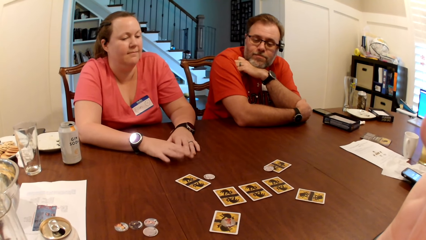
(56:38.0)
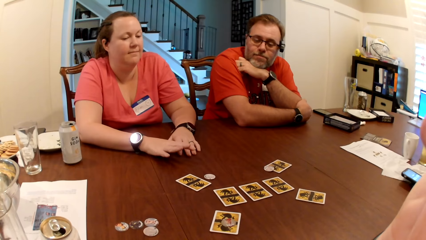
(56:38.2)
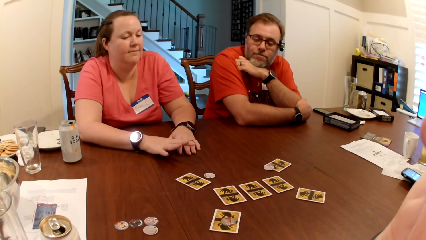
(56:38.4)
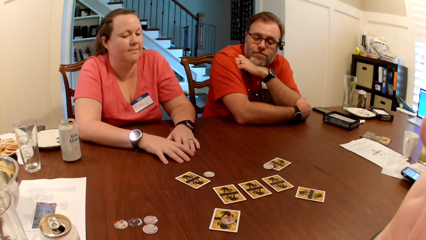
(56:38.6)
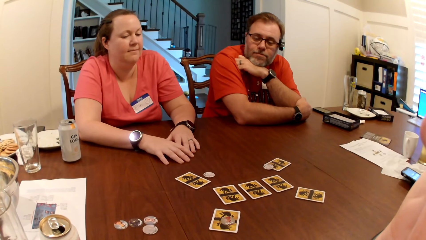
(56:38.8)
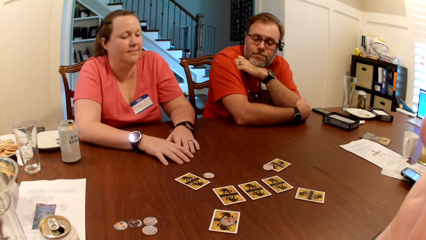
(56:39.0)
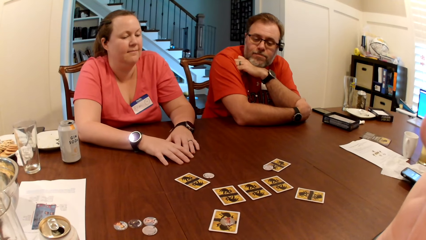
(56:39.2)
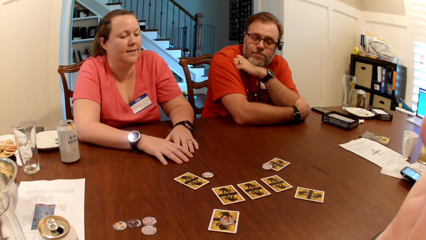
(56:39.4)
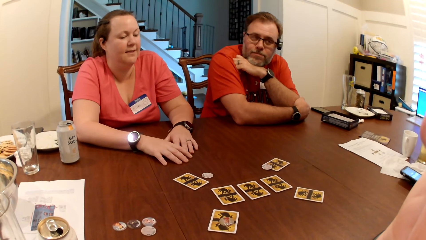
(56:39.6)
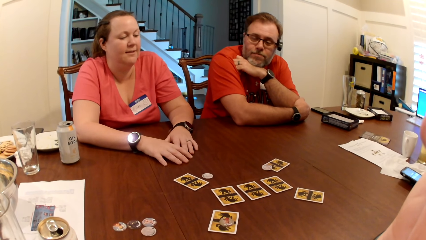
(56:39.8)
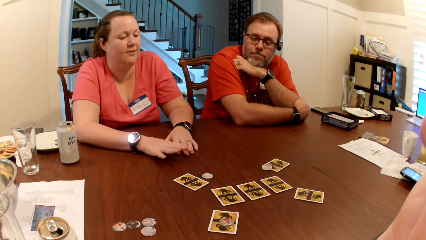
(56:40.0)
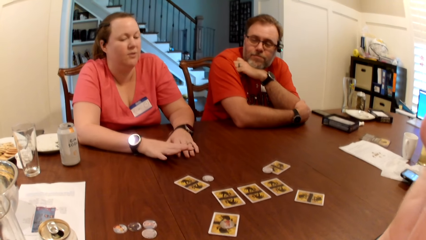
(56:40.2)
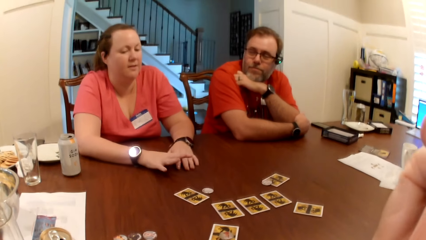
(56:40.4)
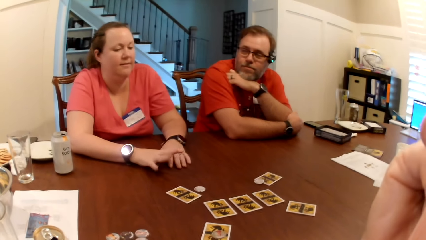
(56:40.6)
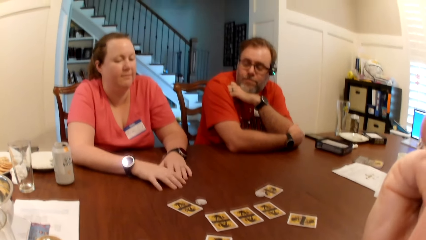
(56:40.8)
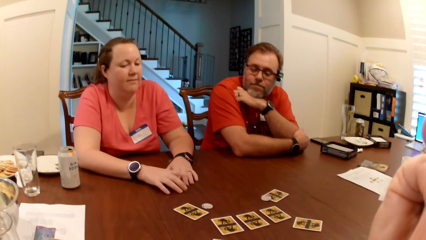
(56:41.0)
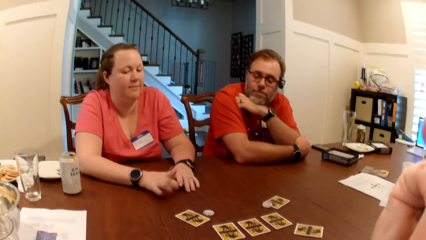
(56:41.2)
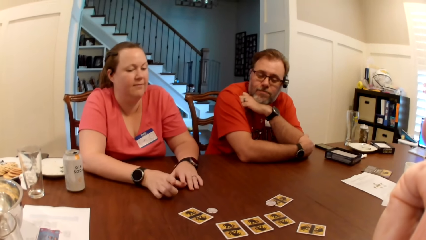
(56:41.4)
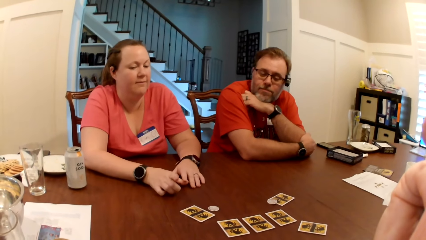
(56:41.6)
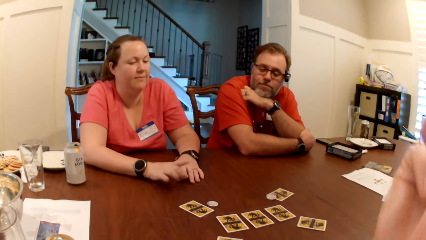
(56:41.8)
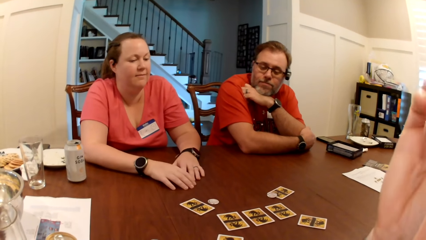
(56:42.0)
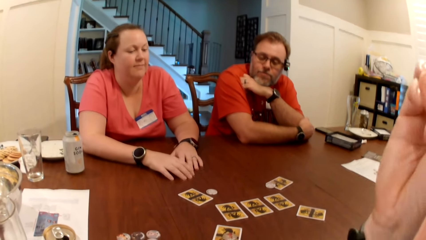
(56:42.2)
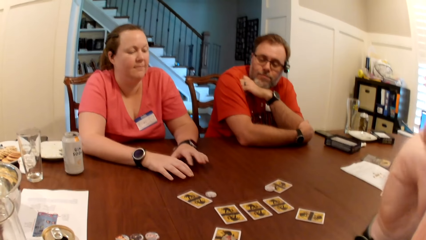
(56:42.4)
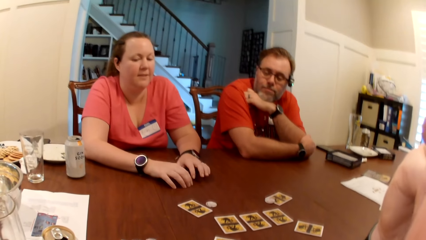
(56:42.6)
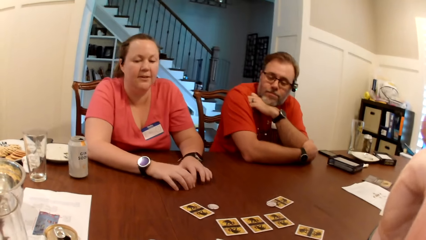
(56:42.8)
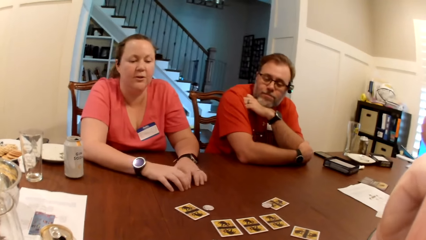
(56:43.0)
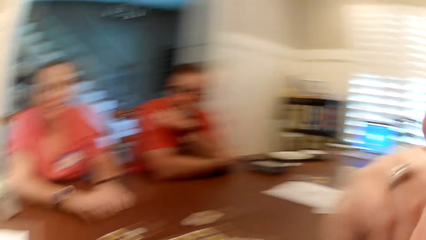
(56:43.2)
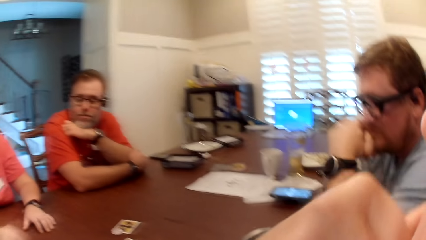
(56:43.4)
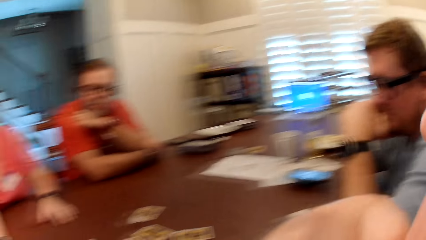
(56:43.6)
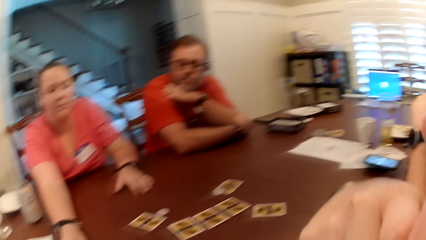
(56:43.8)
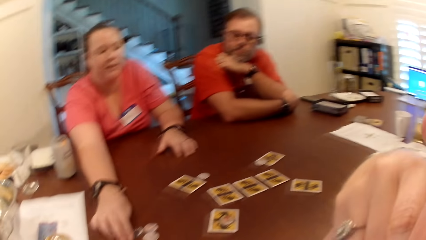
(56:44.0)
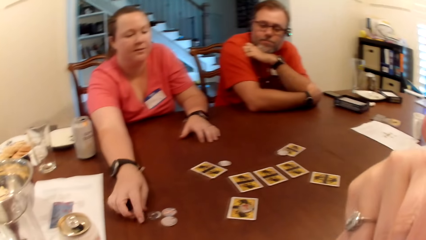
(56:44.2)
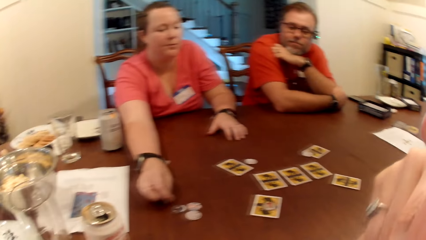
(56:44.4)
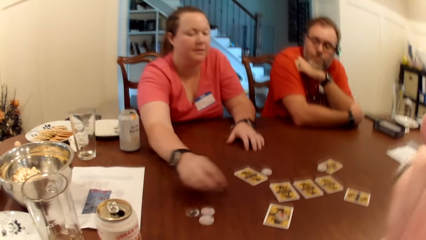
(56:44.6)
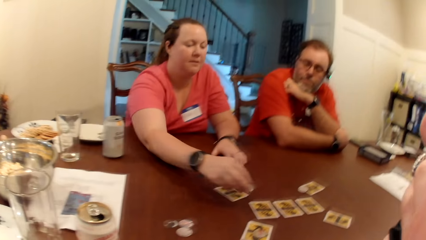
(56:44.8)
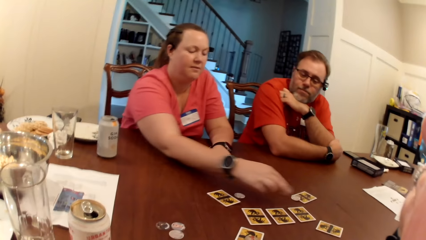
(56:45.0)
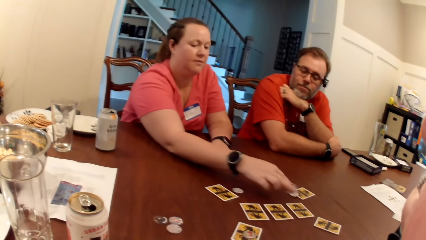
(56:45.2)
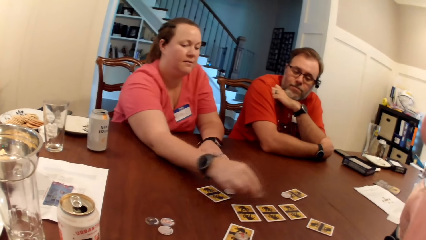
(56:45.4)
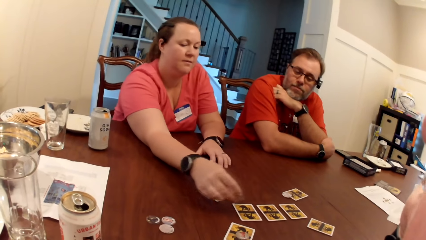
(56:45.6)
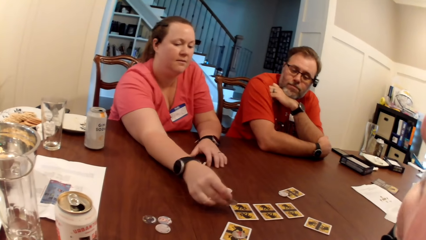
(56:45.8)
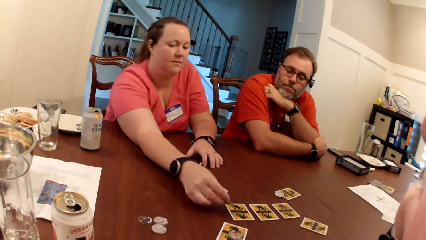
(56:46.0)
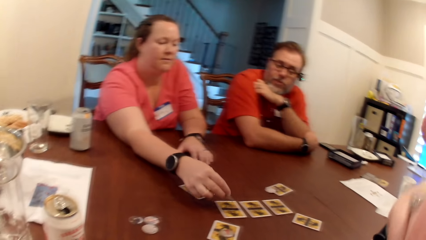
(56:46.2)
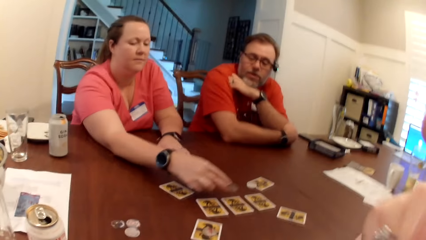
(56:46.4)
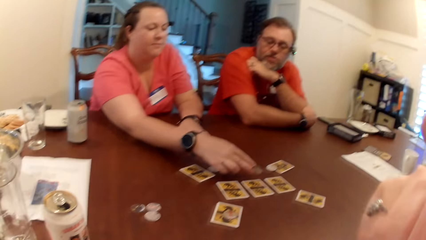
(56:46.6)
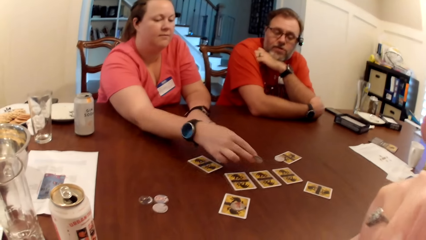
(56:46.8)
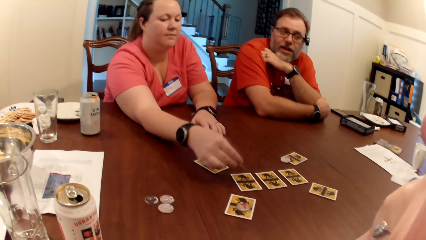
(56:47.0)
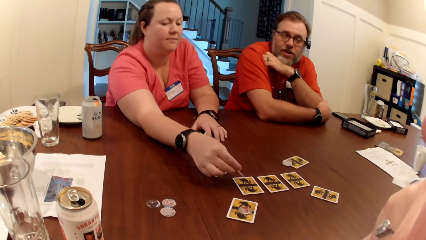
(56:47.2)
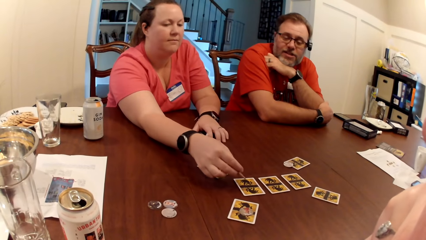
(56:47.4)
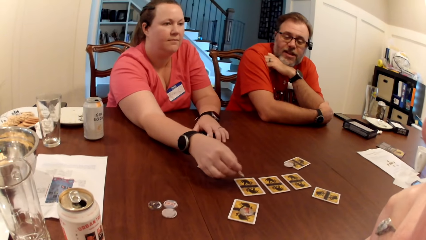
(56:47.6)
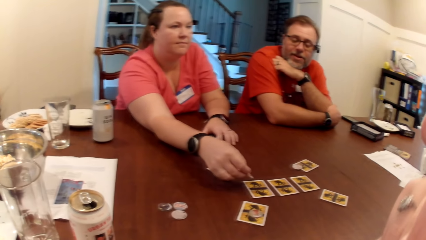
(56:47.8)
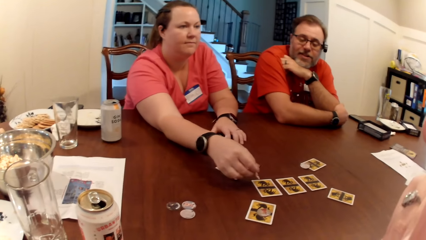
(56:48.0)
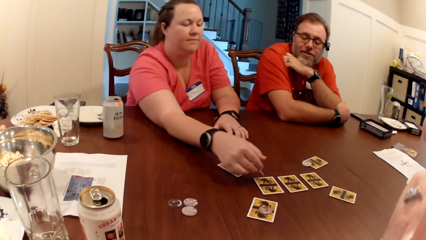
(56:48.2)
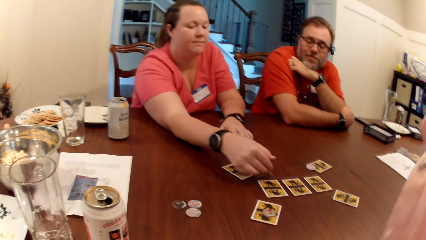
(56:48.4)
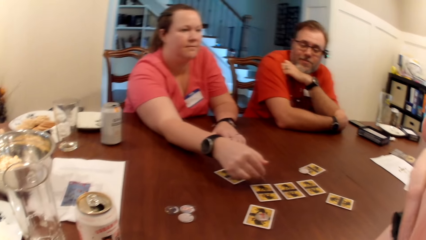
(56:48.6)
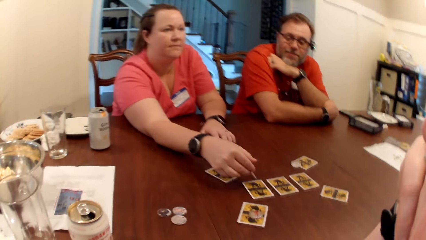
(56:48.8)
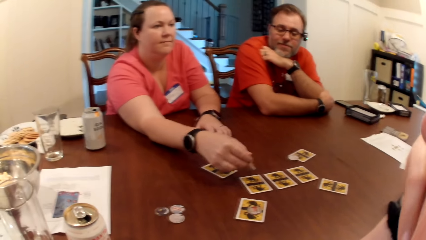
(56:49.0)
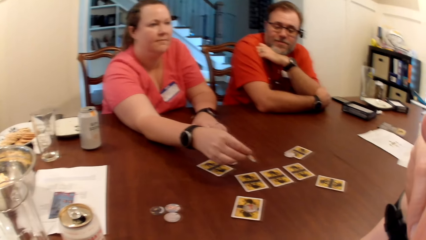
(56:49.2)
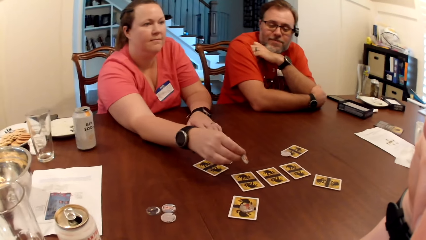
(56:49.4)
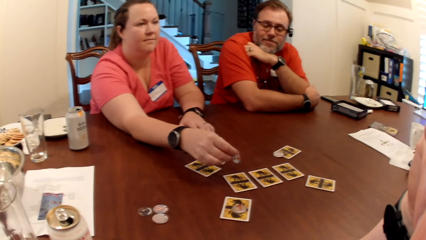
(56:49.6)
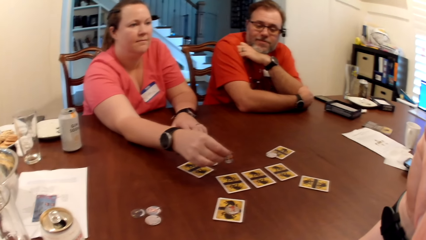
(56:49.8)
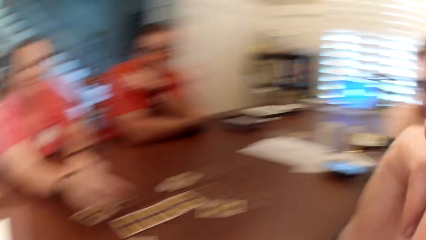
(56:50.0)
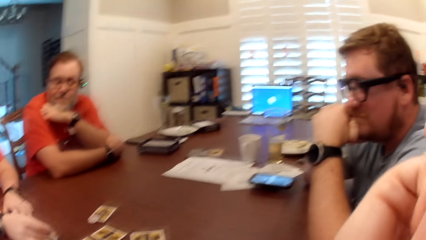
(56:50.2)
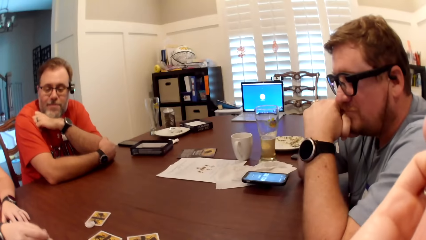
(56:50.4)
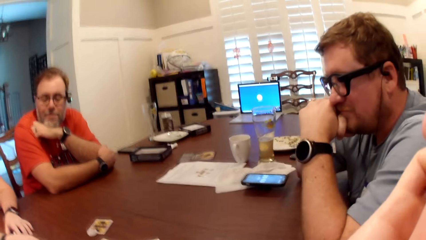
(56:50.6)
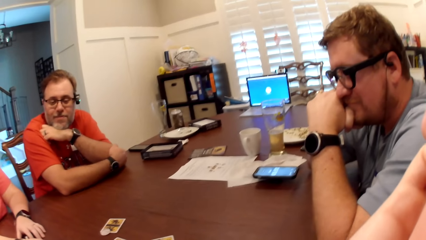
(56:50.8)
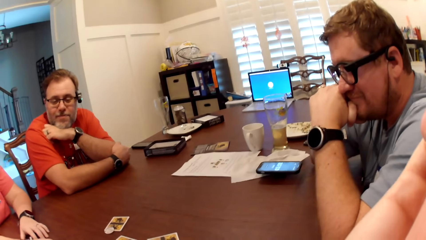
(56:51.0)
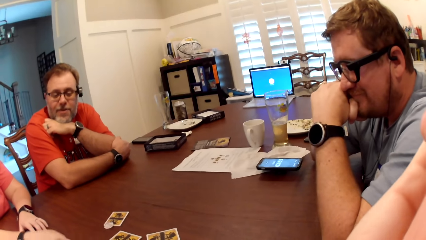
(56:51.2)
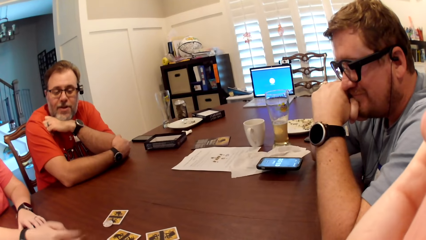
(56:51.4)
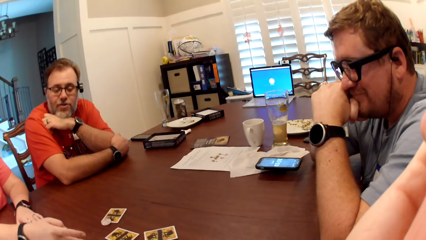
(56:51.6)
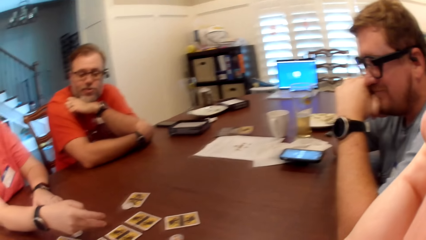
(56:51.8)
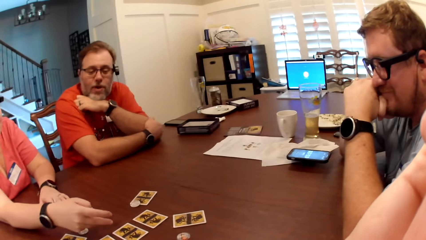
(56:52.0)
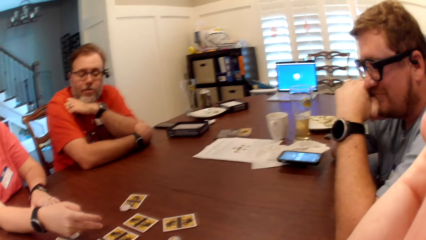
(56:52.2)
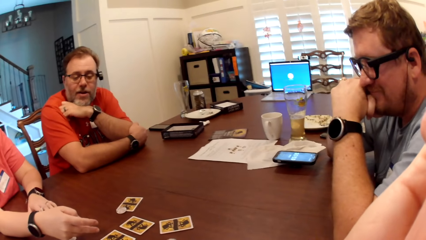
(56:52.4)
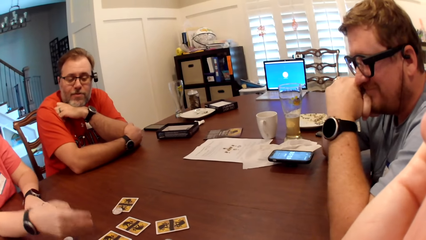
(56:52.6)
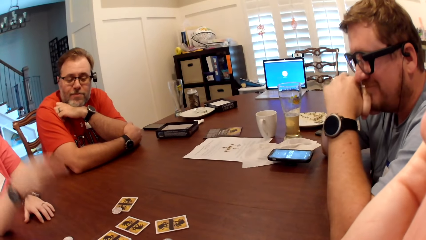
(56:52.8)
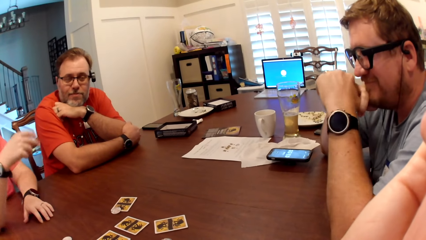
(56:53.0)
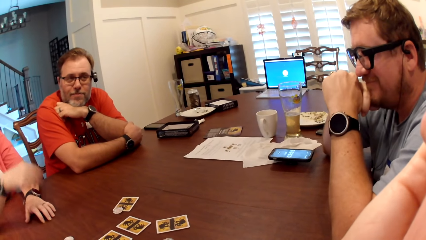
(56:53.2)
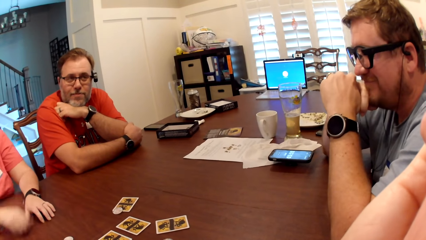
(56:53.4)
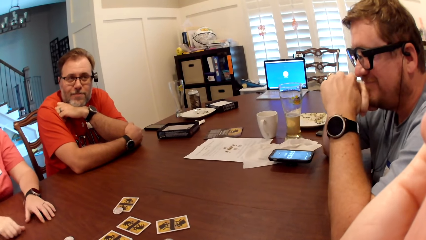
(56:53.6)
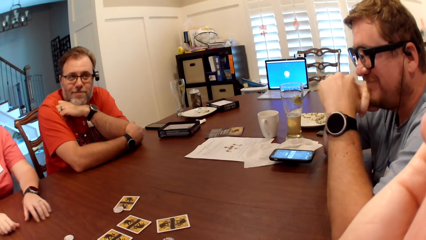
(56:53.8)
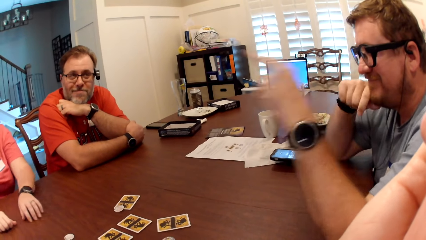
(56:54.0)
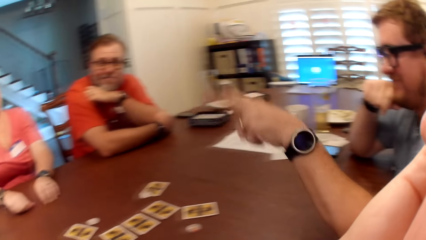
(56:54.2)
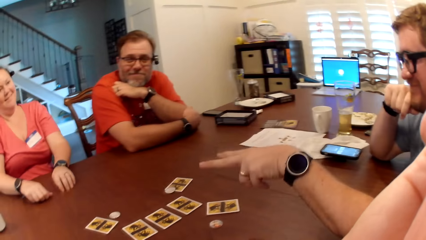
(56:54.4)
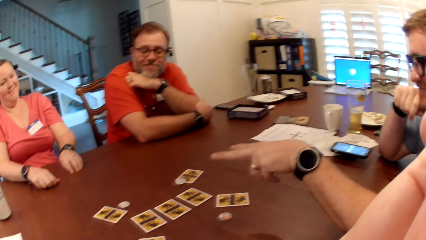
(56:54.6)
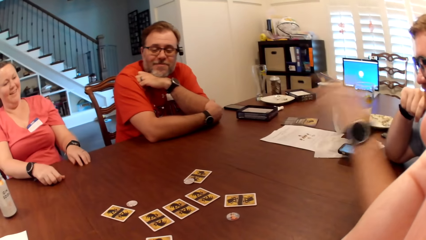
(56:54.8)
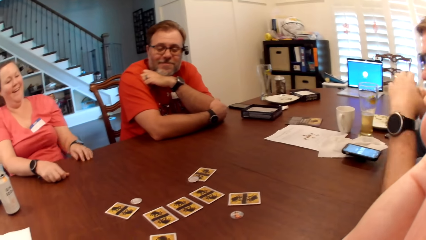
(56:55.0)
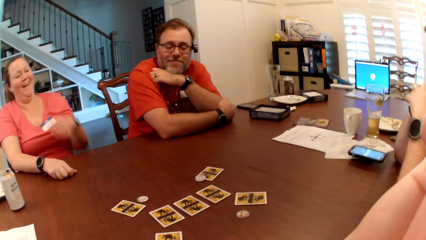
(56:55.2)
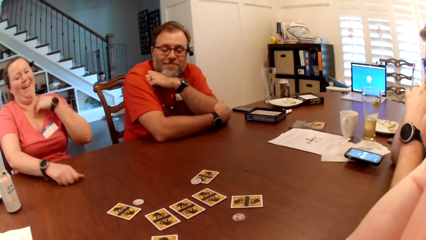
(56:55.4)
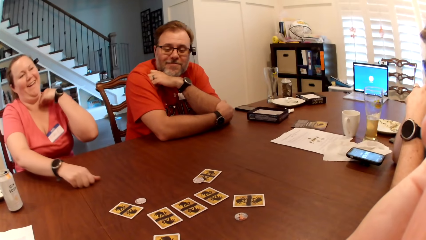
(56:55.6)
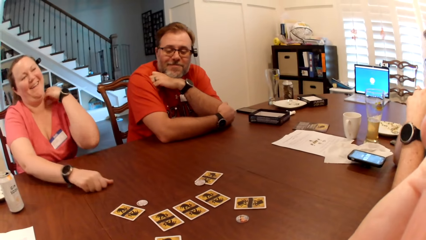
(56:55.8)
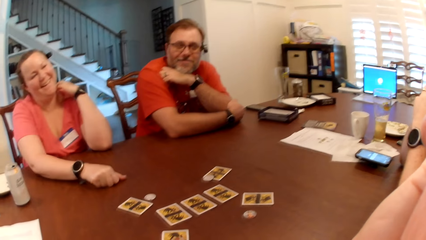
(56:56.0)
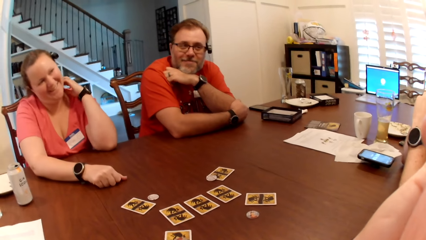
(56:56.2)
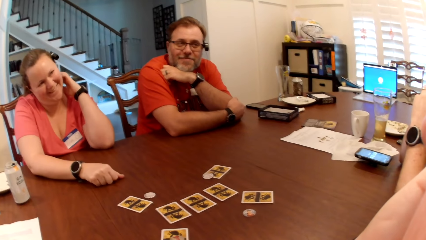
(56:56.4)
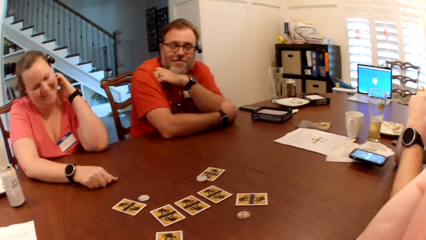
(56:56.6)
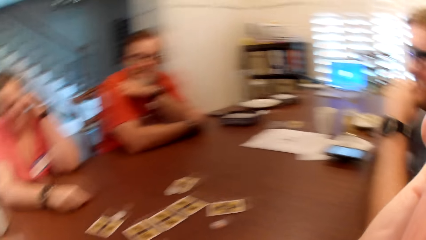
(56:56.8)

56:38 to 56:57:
The woman talks to colleagues. The first man converses with the other man, the camera wearer and the woman. The woman talks to colleagues again. She picks up a card coin or game piece on the table with her right hand. She holds the game piece. She holds the game piece again. The camera wearer converses with colleagues. The first man talks to colleagues. The woman throws the card coin on the table with her right hand. The camera wearer looks around. The woman knocks the table with her right hand.
